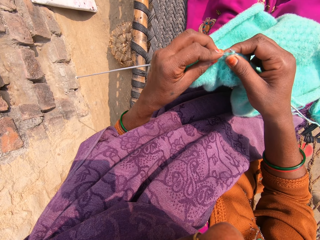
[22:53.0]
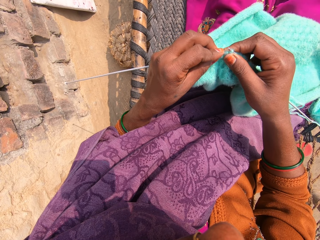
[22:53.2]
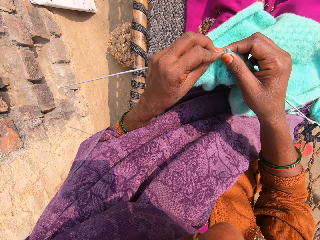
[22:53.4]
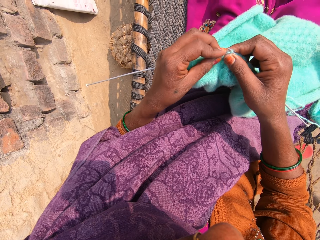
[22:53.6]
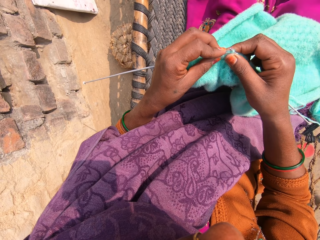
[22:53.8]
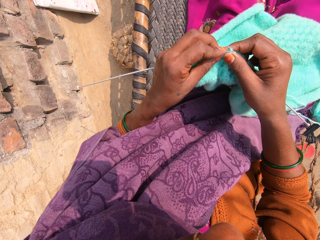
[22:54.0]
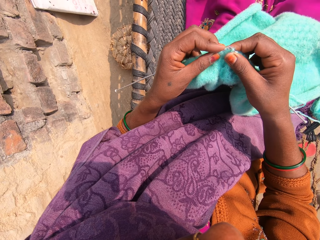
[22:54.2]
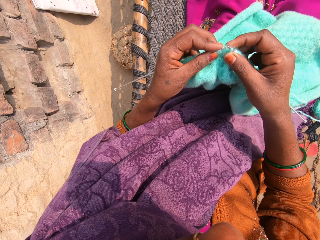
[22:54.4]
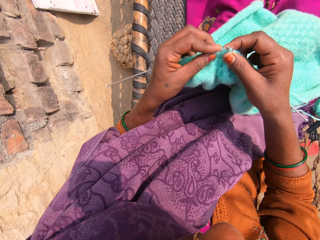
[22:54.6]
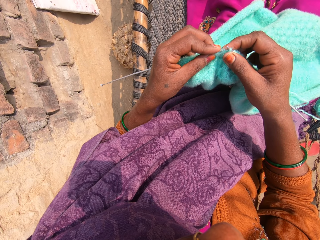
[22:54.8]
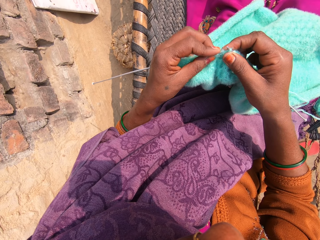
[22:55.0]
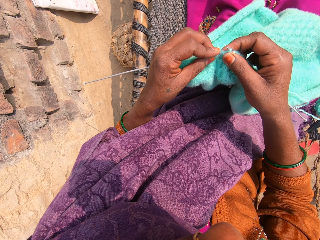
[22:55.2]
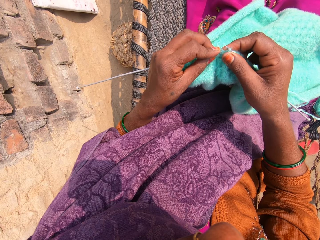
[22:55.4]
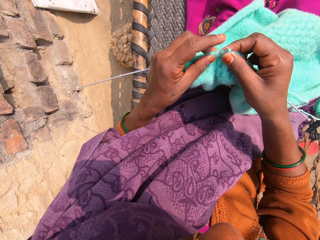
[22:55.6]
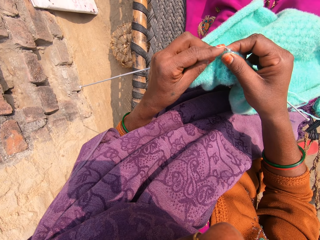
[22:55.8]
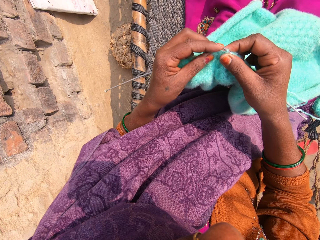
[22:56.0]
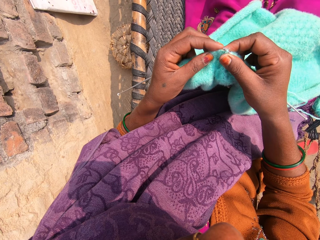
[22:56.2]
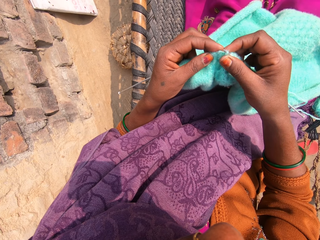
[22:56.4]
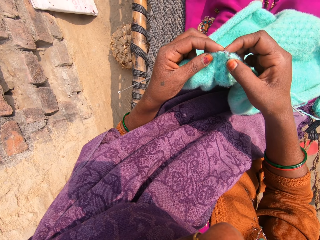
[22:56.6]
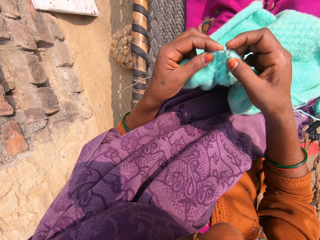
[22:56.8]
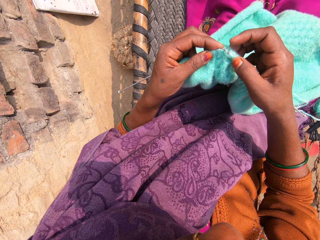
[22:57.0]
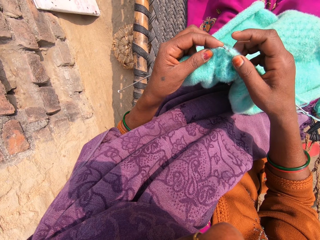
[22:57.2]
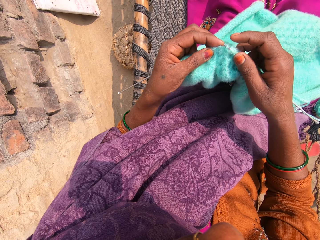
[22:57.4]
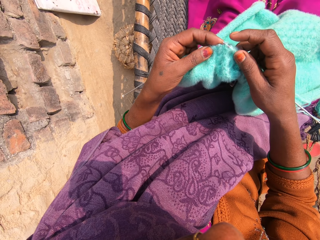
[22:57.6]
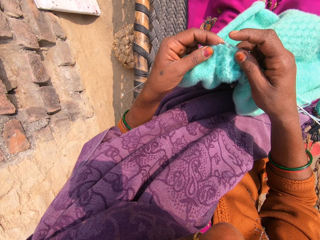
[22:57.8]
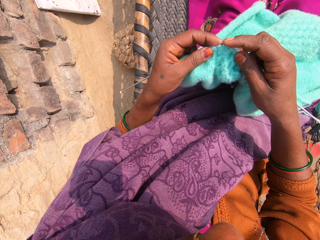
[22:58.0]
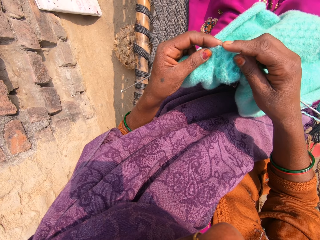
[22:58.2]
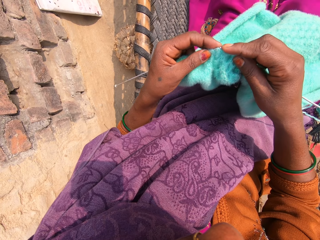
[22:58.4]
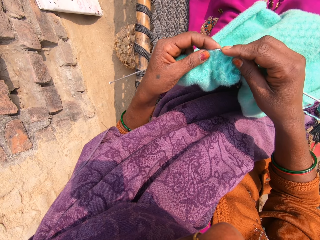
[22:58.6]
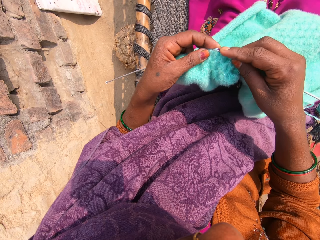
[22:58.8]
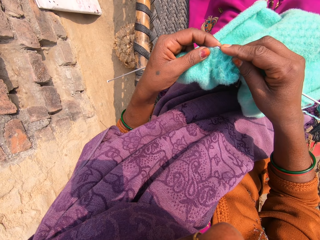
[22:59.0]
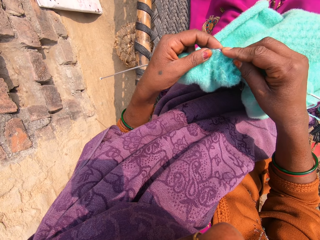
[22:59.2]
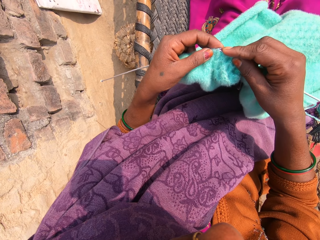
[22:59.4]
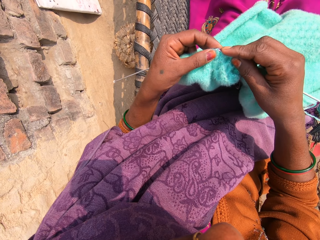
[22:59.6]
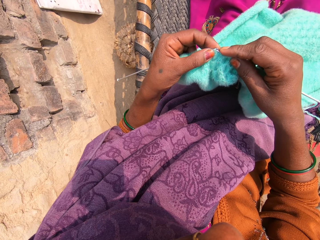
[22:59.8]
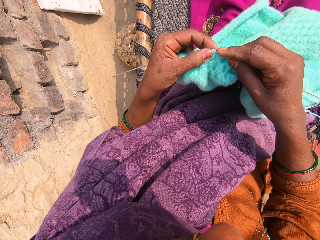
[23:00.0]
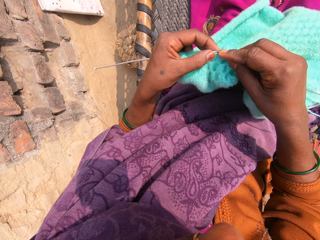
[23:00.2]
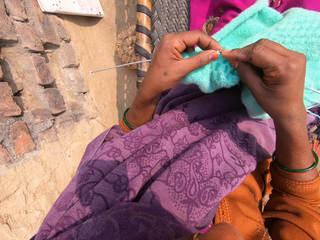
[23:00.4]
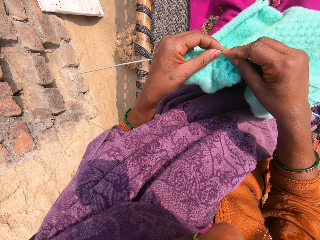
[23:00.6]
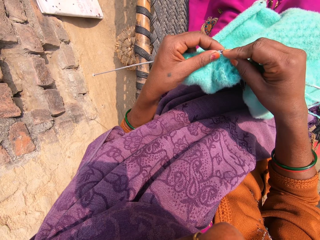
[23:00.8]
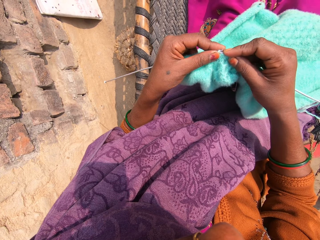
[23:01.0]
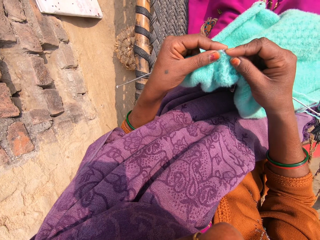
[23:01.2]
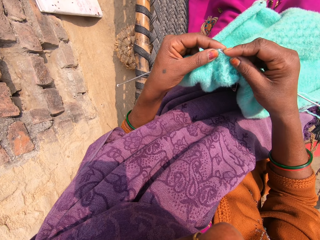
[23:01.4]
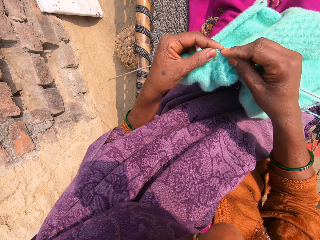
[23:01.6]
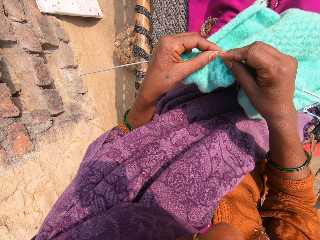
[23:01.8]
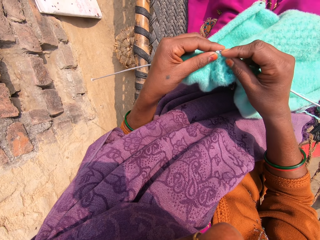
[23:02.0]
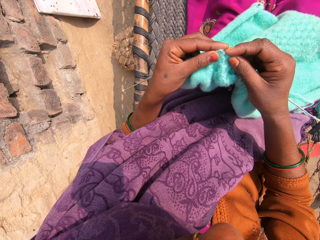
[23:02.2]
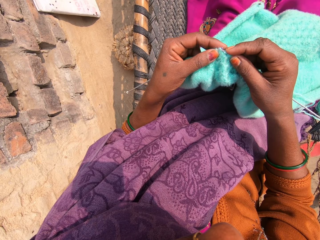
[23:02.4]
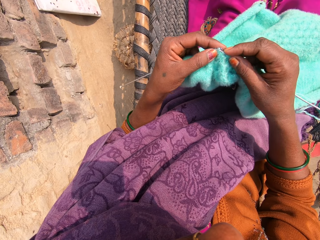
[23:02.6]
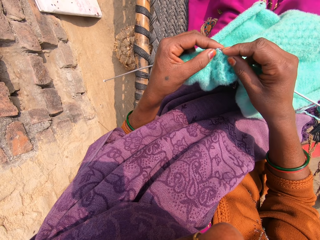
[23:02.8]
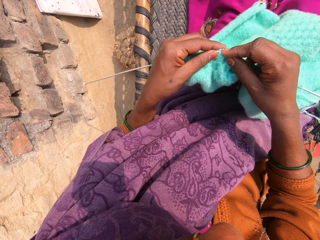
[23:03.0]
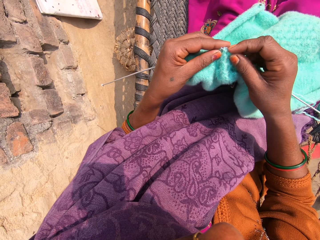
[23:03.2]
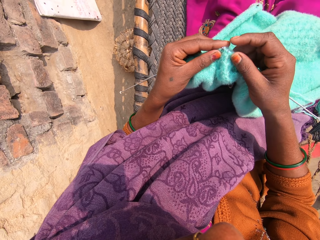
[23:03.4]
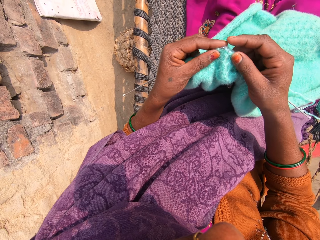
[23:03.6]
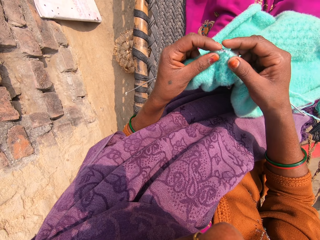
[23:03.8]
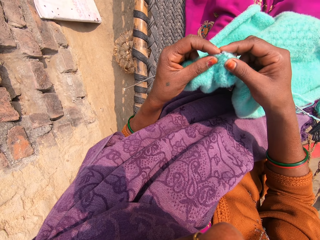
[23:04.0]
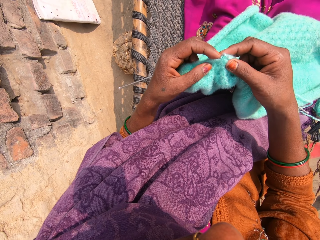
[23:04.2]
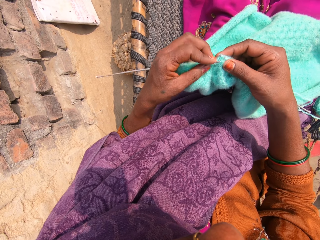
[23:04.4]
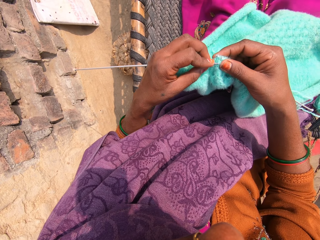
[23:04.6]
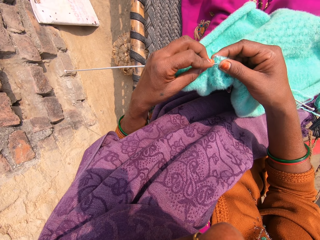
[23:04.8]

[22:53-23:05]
The camera wearer touches the fabric. They knit the fabric.

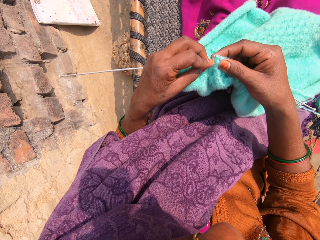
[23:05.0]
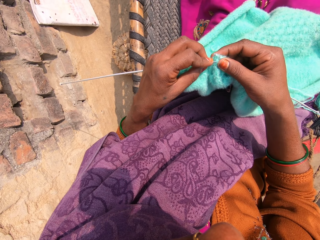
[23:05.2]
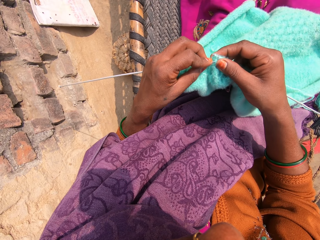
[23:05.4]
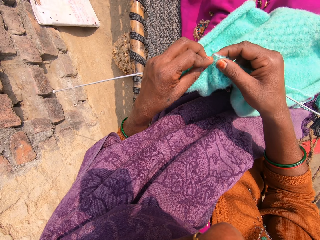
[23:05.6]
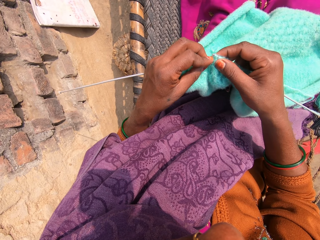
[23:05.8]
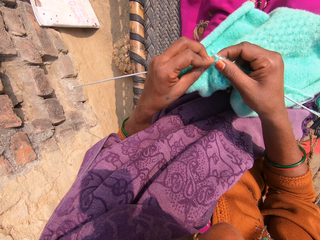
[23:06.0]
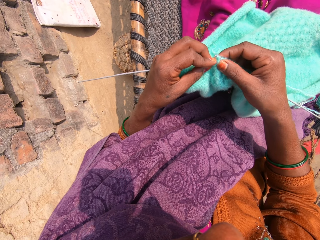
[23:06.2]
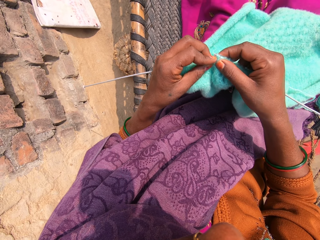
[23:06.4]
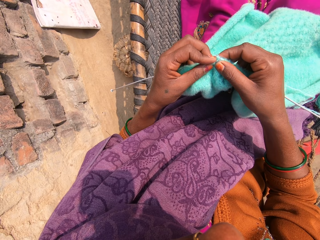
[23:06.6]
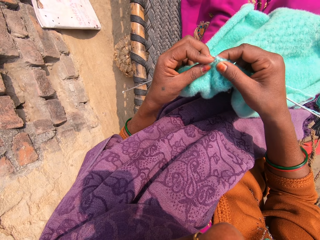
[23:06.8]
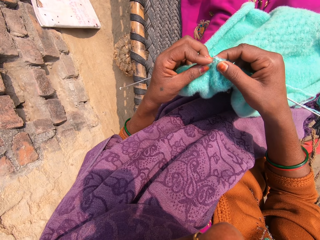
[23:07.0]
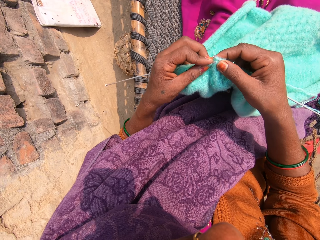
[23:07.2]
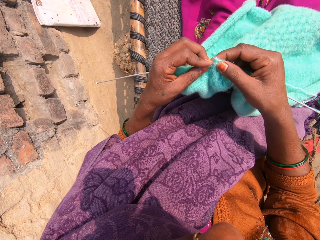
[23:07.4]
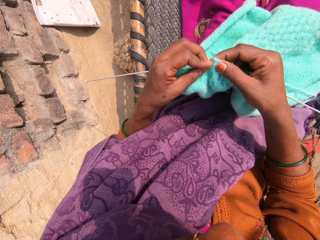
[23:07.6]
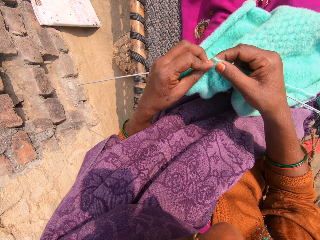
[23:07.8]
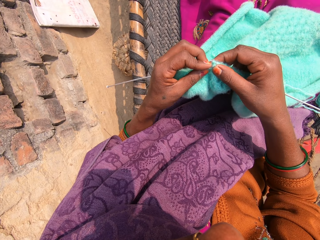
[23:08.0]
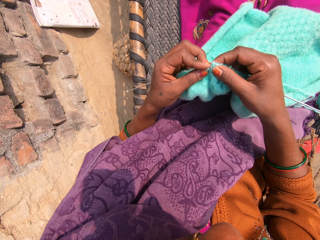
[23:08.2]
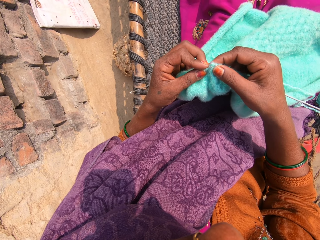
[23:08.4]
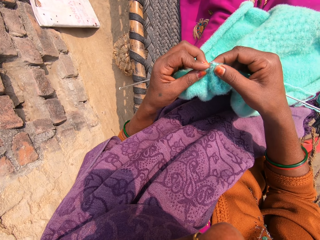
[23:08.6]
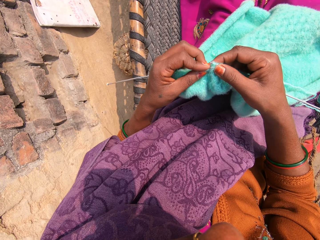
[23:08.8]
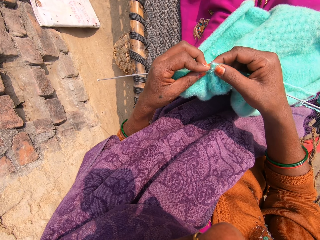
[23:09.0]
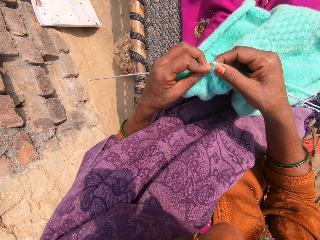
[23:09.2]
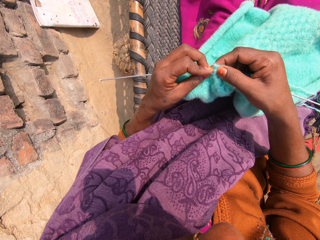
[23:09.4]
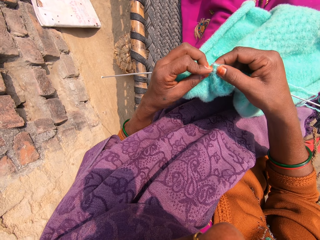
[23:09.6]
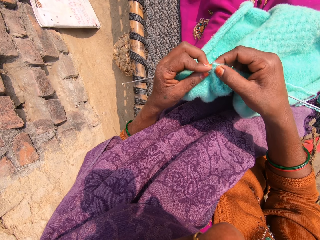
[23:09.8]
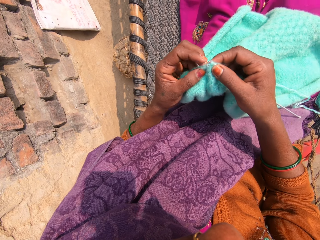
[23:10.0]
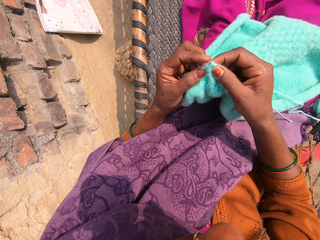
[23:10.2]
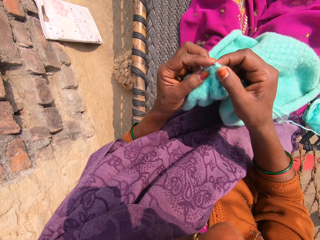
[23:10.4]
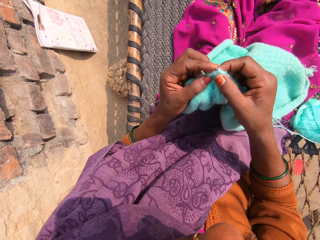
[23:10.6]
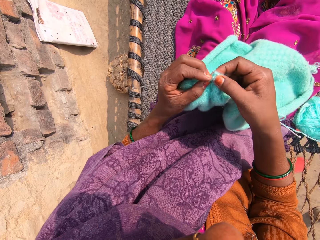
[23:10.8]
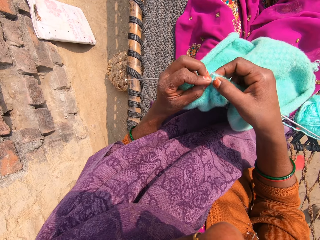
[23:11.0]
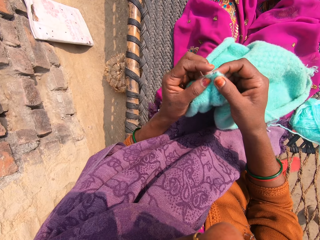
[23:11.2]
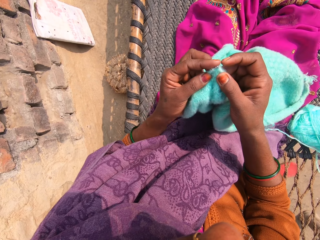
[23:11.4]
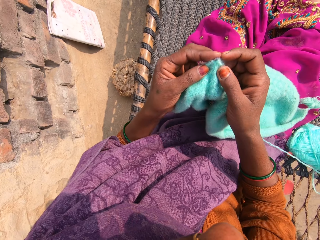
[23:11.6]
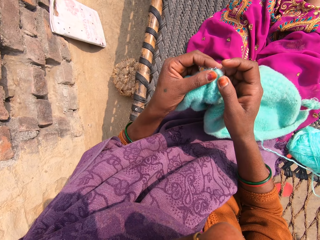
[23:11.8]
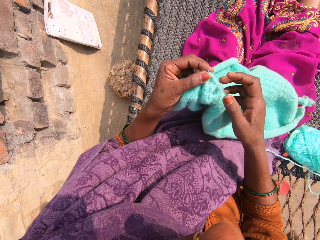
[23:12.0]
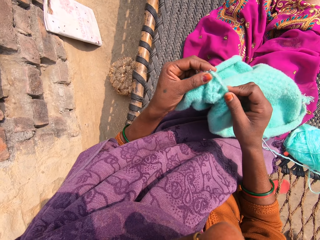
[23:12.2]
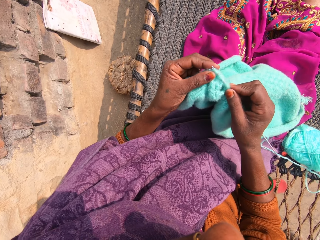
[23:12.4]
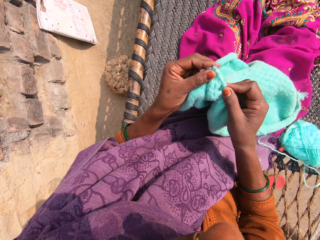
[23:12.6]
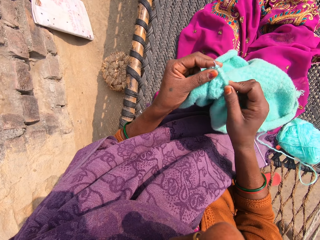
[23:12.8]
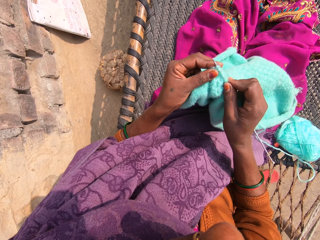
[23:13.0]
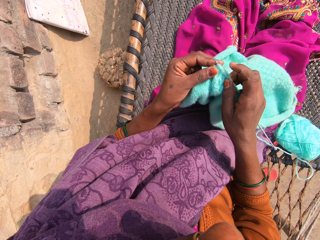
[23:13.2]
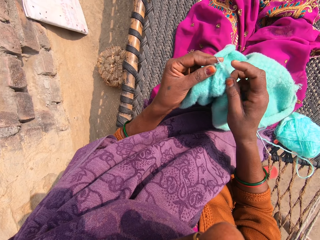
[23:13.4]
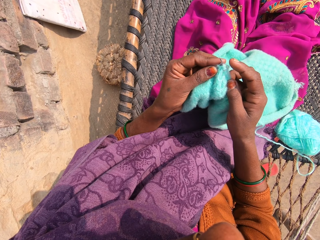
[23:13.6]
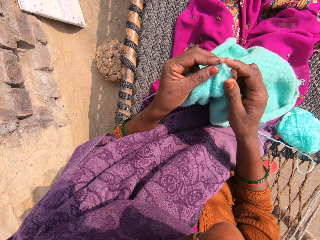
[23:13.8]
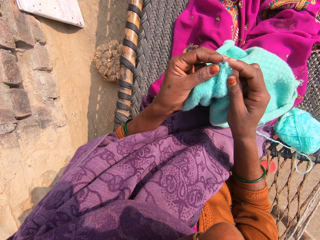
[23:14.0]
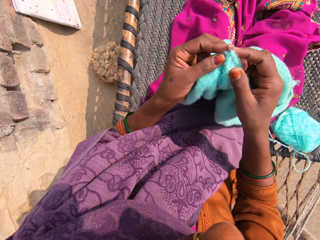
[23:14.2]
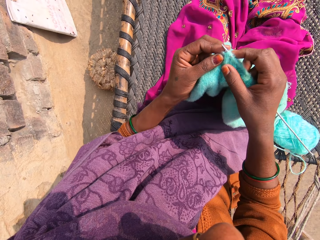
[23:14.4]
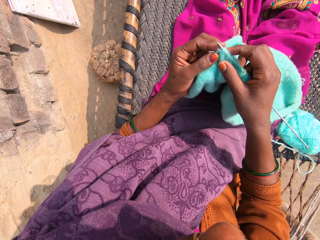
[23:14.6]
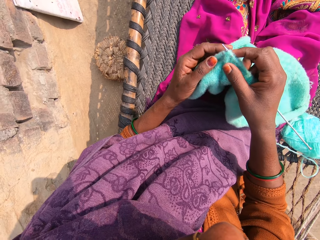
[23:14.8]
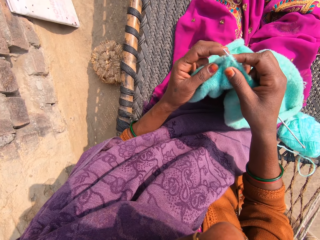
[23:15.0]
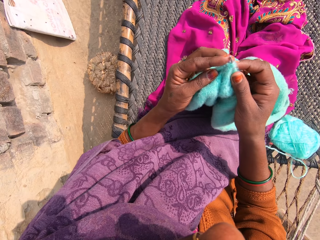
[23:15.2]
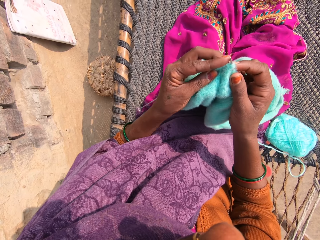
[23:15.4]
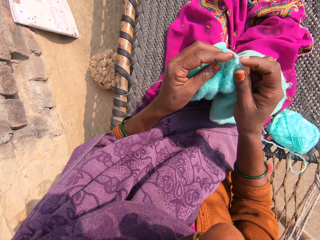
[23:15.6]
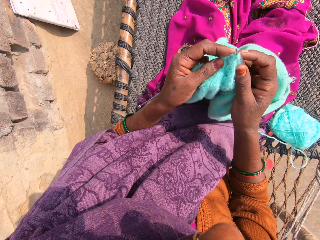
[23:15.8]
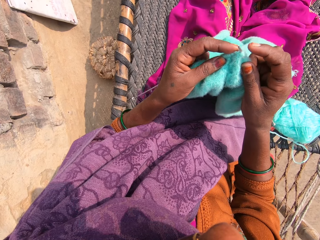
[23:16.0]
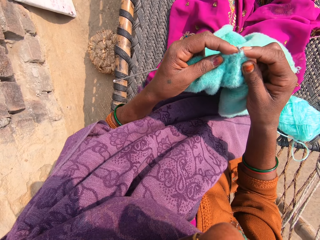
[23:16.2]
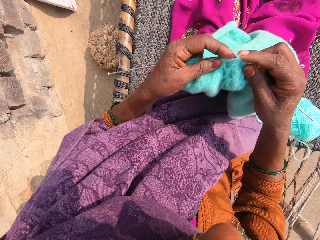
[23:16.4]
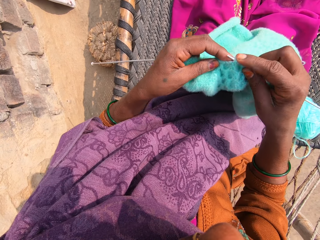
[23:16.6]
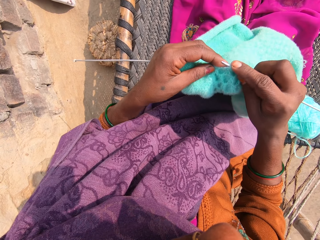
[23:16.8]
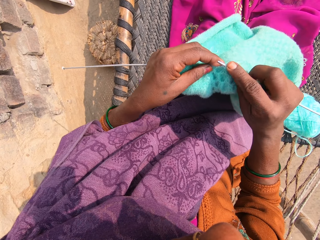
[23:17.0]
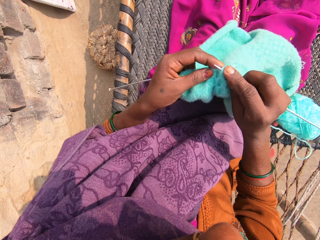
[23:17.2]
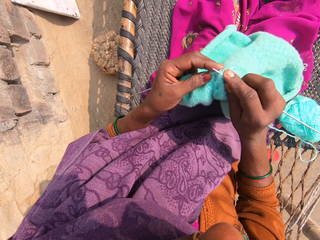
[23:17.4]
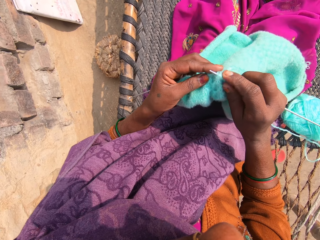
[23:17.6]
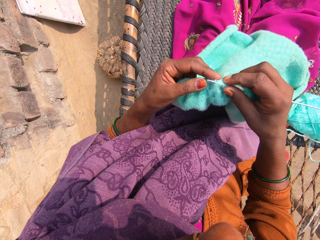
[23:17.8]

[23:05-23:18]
The camera wearer moves the fabric. They touch the needle. They move the fabric. They knit the fabric.
